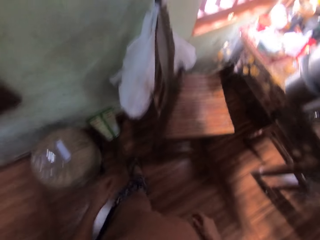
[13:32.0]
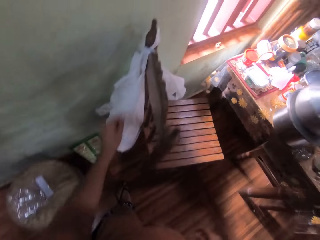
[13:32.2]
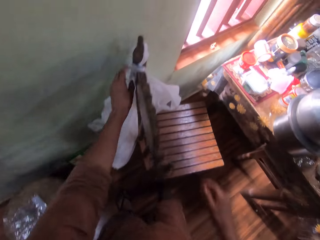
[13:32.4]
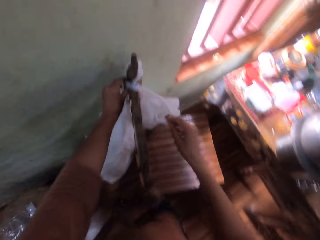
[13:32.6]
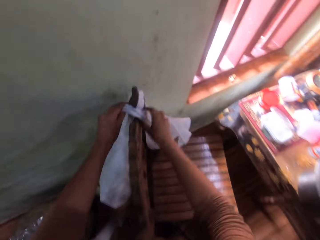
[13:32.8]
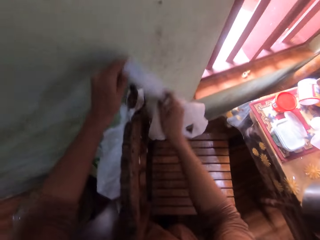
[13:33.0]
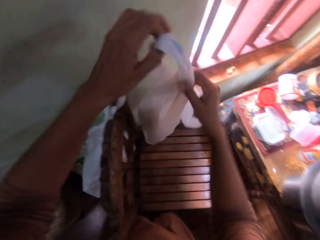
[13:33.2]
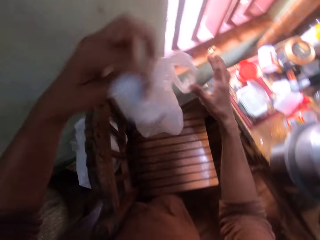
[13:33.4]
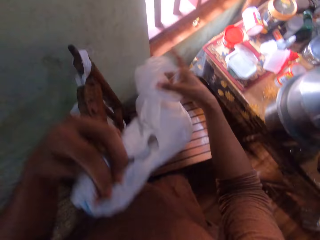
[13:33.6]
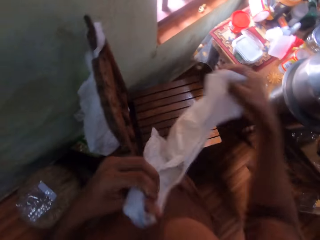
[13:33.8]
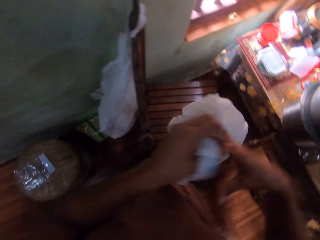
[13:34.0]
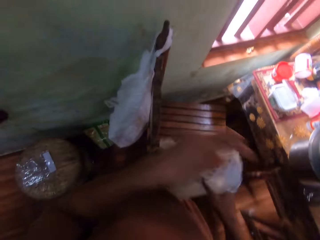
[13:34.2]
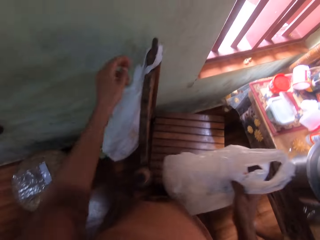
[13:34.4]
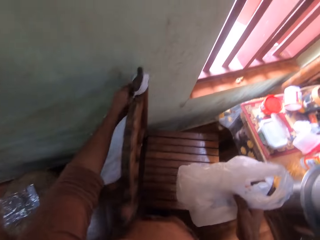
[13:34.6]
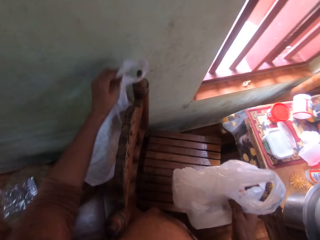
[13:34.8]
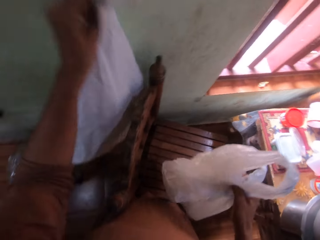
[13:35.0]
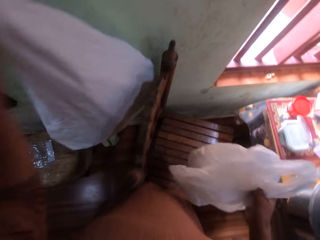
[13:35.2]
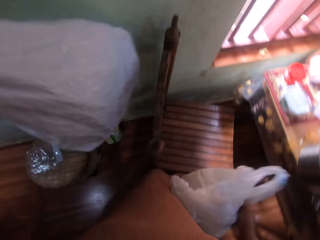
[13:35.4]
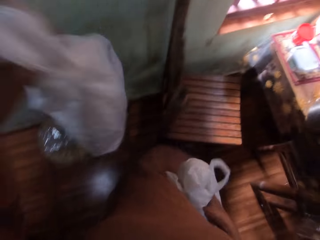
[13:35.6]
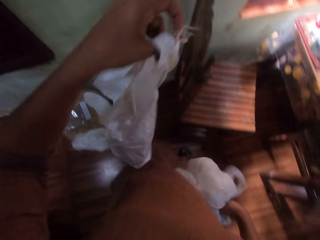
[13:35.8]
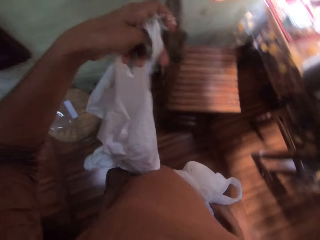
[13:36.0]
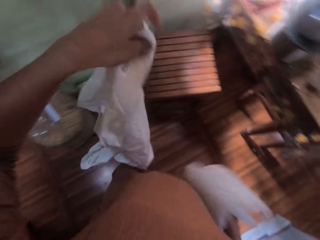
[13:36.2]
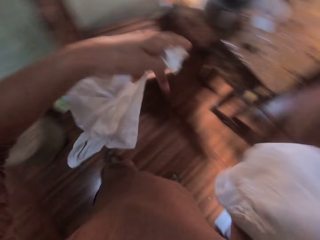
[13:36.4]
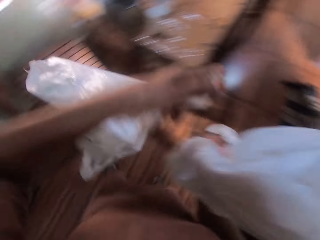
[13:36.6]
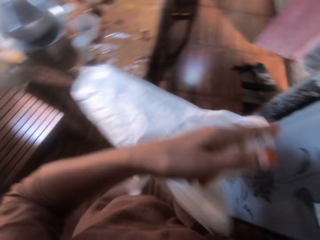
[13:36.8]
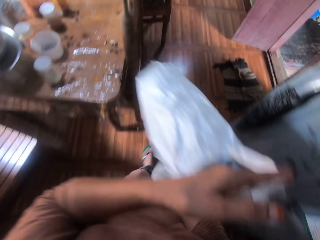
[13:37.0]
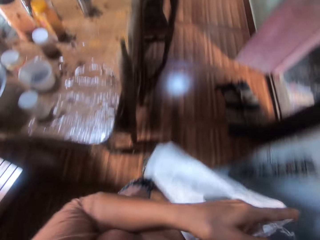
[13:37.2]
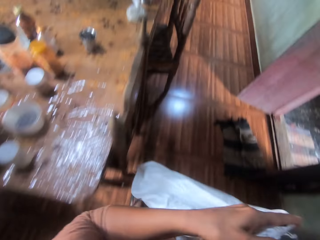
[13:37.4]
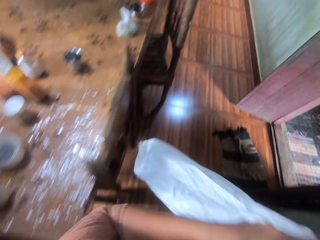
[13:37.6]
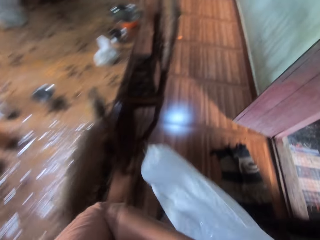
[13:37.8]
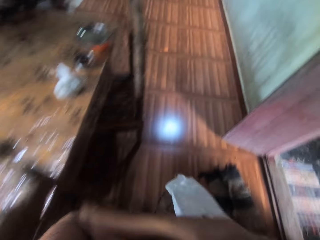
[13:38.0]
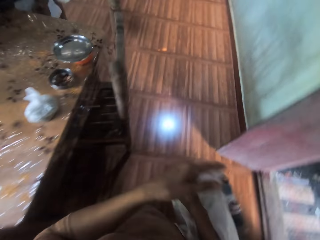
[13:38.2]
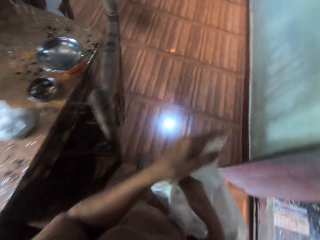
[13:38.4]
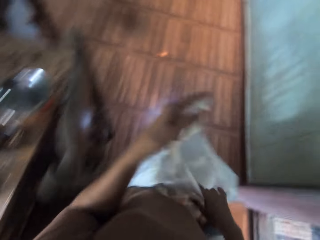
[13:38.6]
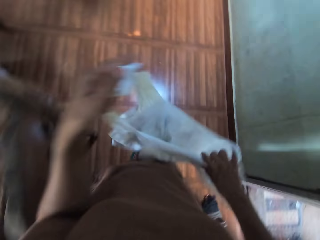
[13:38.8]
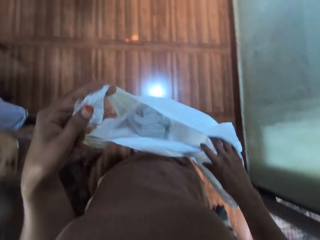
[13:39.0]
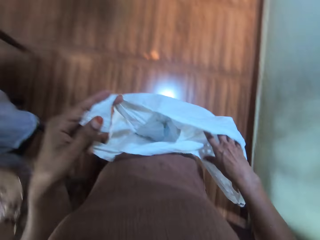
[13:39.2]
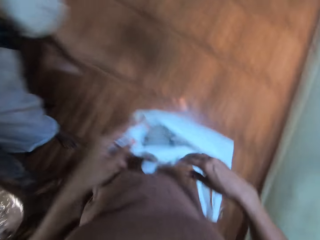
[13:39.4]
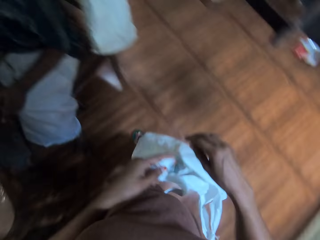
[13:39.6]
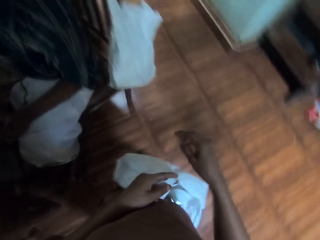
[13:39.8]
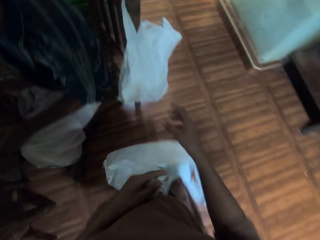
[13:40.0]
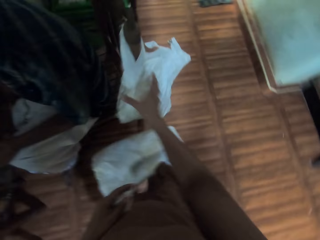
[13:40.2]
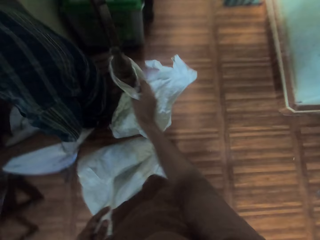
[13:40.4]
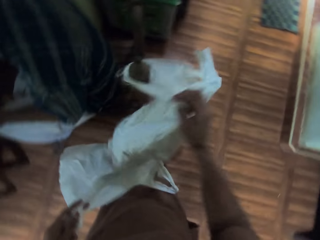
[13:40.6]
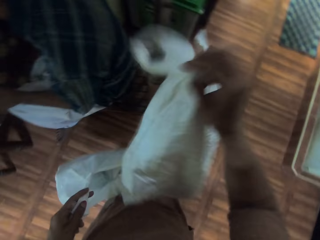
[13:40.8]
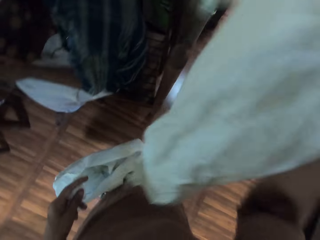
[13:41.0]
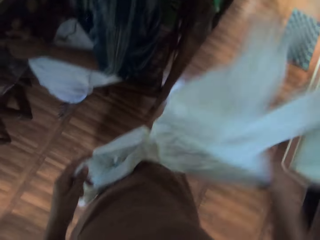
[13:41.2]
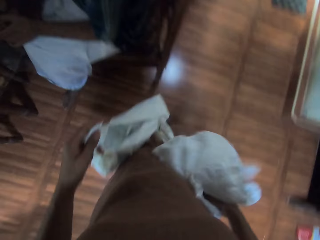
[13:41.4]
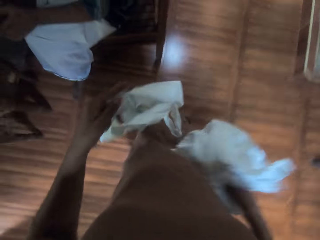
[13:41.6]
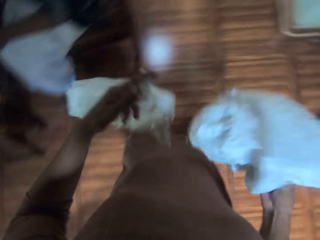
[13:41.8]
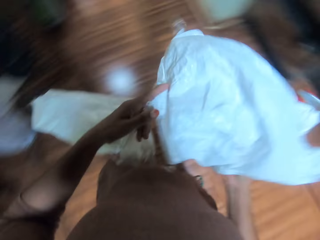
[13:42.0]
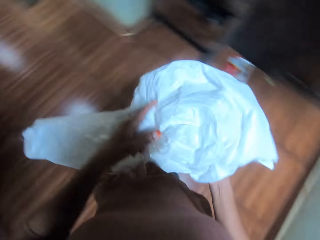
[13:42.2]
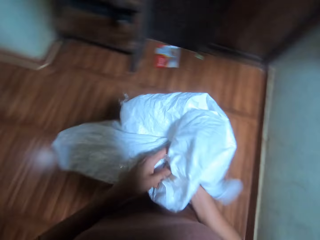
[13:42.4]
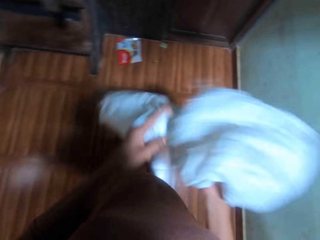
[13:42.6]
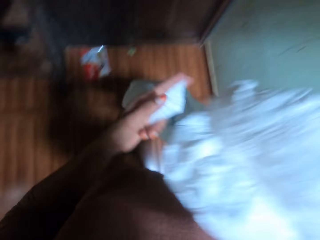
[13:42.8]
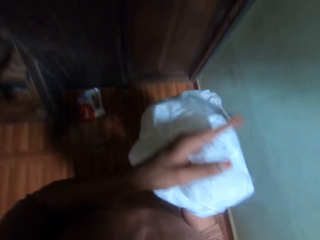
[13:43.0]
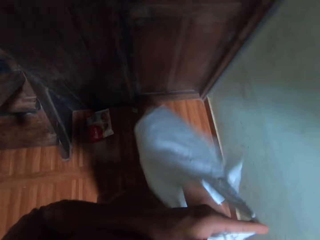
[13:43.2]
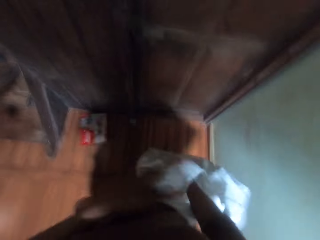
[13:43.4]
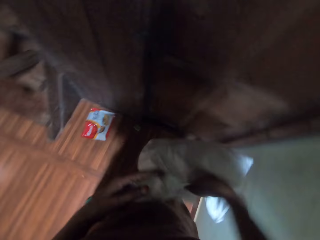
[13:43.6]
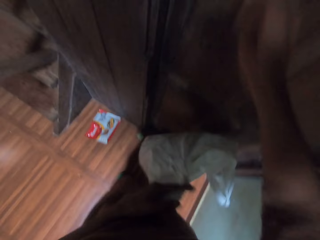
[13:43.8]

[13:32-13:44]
The camera wearer walks. She picks up a nylon or paper bag from a chair with her hands. She adjusts the nylon. She holds the nylon in her right hand. She picks up a nylon from the chair with her left hand. She drops the nylon in her right hand inside the nylon in her left hand. She walks. She picks up a nylon from the chair with her right hand. She drops the nylon in her right hand inside the nylon in her left hand.

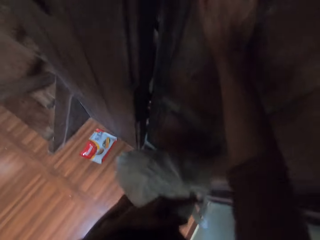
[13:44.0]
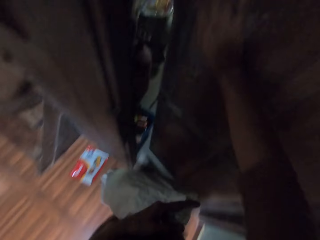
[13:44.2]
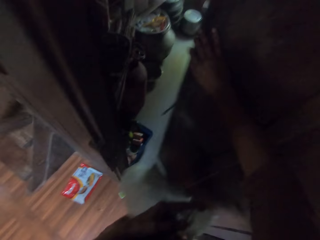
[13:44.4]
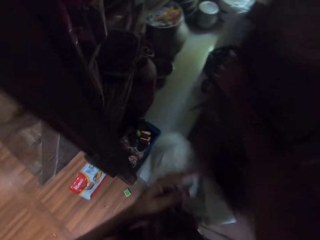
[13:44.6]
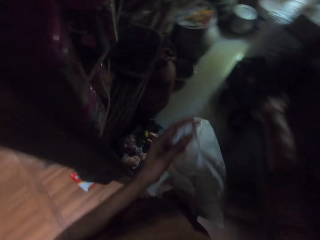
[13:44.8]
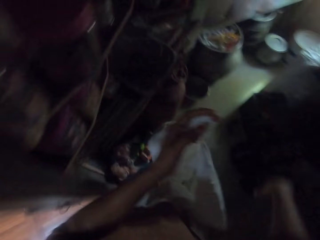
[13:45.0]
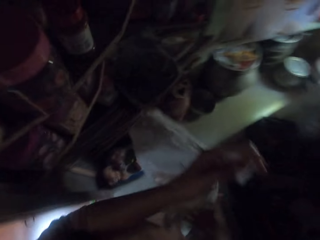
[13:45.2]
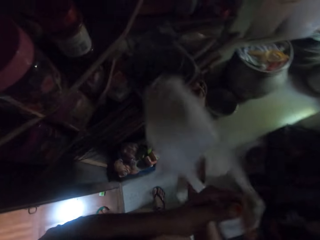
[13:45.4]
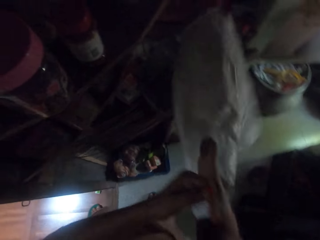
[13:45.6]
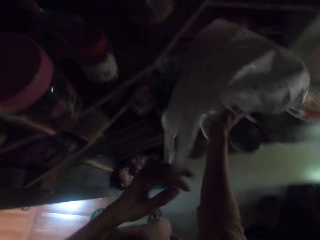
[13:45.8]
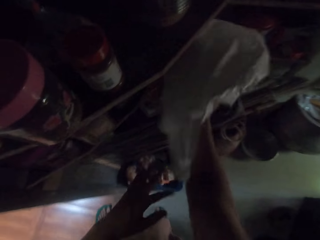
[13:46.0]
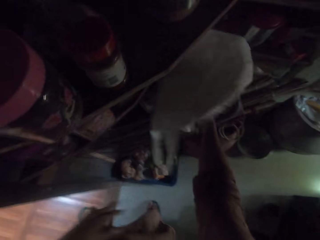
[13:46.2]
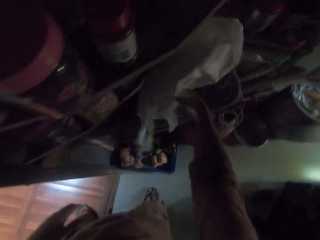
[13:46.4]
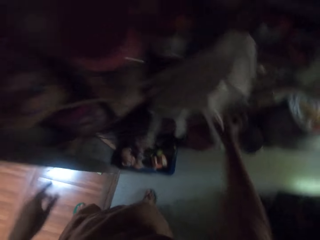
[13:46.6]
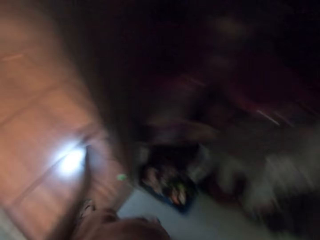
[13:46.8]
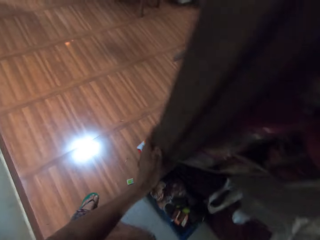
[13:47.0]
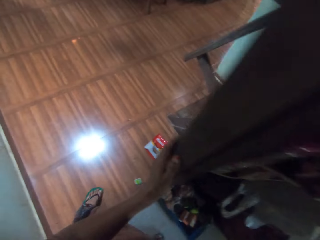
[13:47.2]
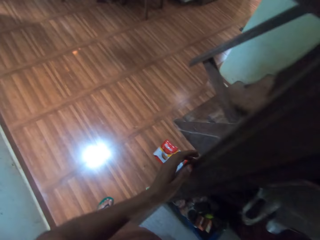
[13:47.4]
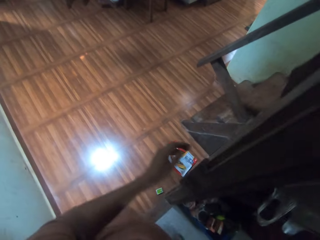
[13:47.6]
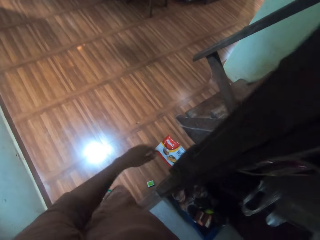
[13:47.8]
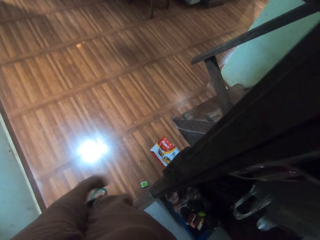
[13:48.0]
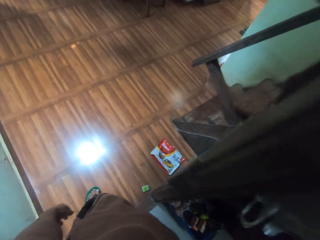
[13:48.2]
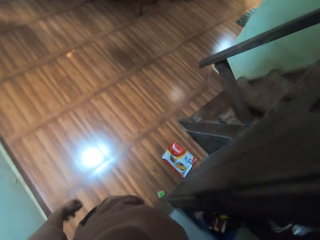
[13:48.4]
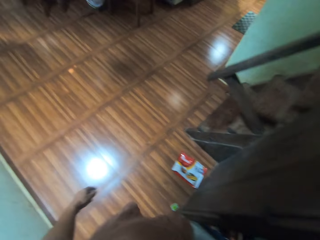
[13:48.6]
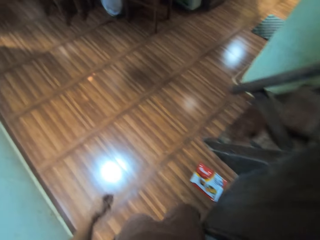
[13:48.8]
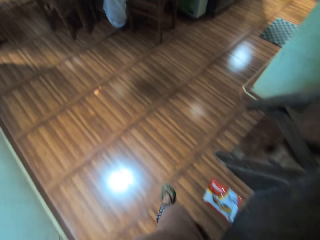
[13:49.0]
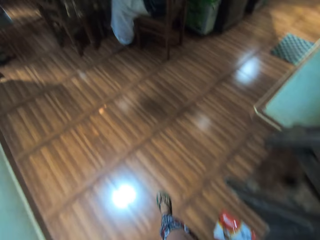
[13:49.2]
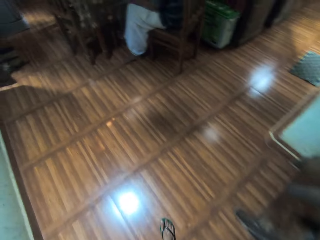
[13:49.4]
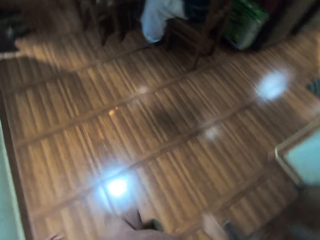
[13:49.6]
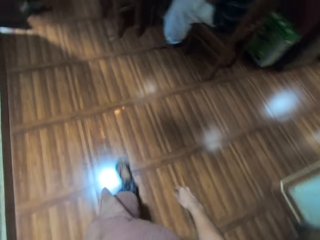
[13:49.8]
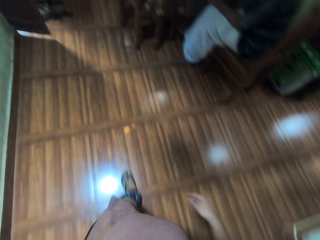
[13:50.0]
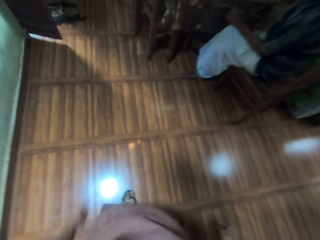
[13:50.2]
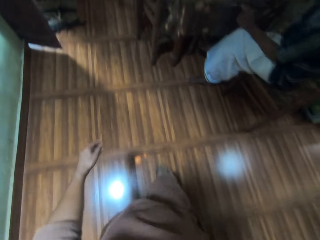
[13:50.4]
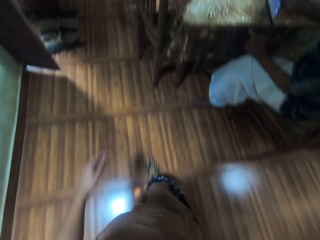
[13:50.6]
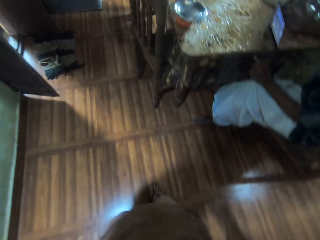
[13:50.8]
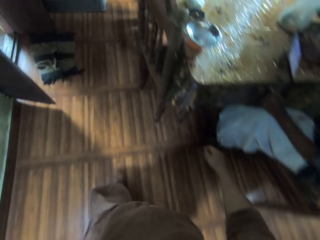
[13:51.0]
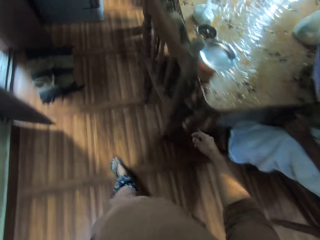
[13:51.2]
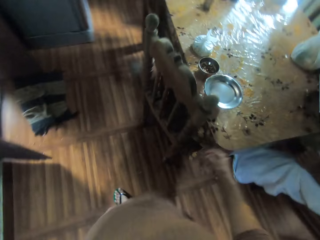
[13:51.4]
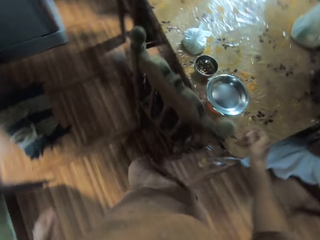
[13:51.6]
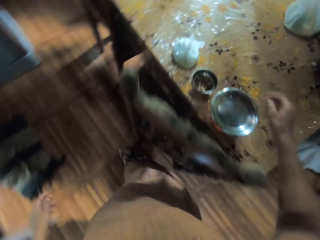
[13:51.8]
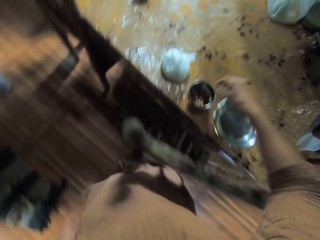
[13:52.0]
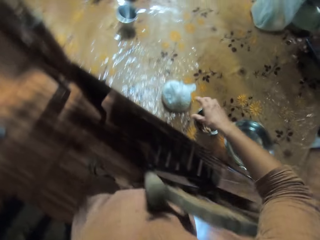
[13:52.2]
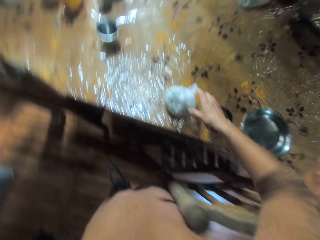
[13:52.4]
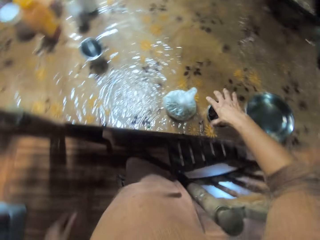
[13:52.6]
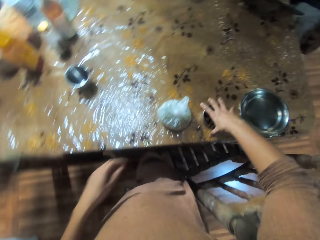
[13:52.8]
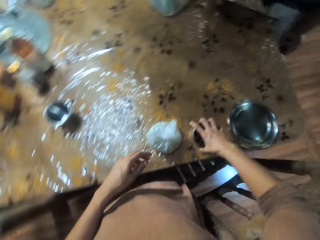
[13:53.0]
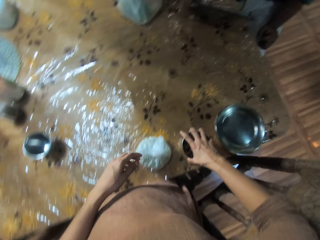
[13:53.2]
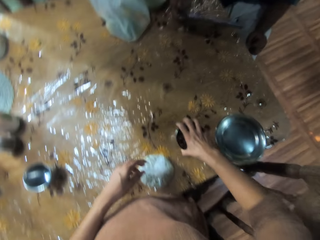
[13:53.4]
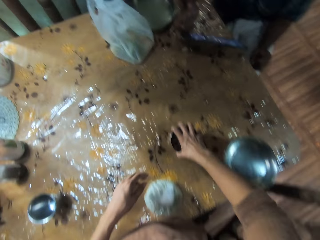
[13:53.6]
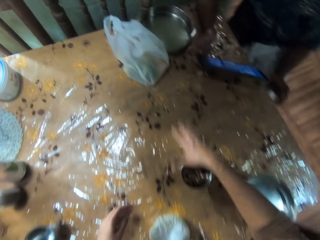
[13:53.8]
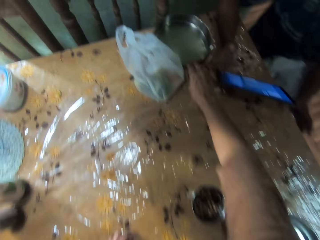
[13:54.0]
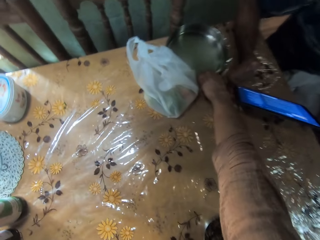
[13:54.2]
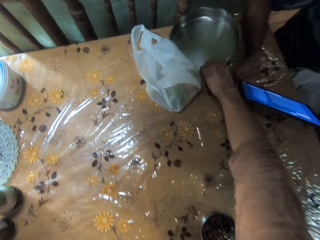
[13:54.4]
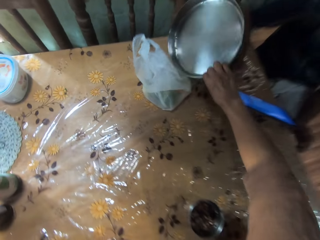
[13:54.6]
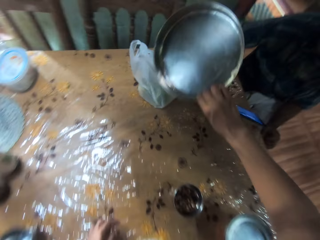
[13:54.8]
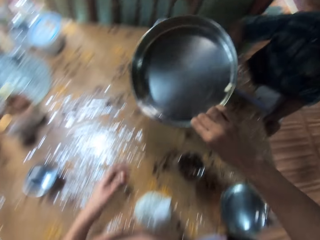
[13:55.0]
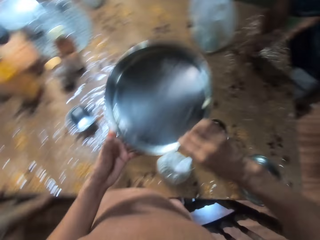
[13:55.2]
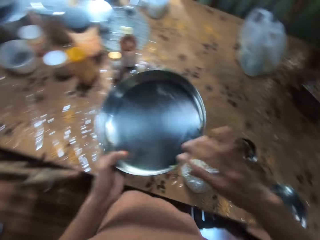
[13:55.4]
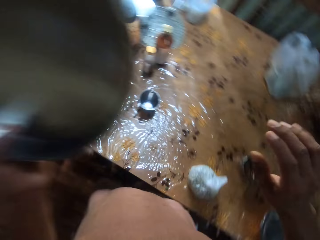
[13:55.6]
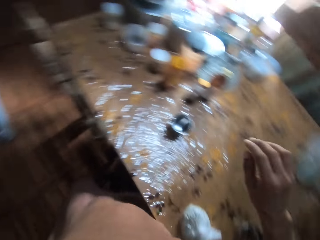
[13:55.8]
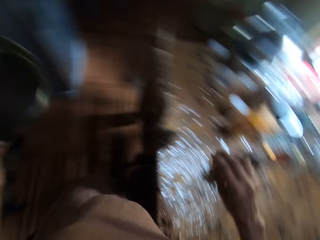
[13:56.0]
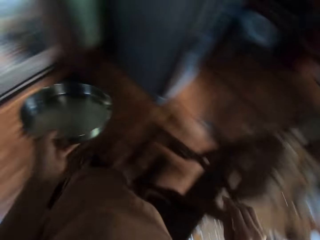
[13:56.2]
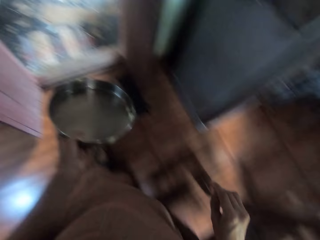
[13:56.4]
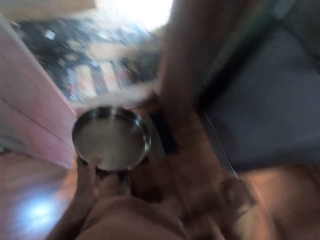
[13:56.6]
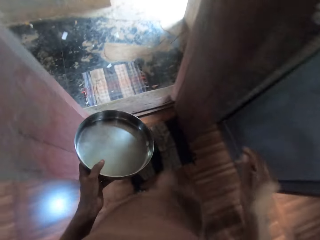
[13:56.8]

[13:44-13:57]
The camera wearer opens a door with her right hand. She passes the bag in her left hand to her right hand. She places the polythene bag in her right hand in a shelf. She enters the storage room. She walks around. She picks up a bowl from a table with her right hand. She moves the small bowl on the table. She places the bowl in her right hand on the table. She picks up a steel pan or plate from the table with her right hand. She passes the steel pan in her right hand to her left hand.
